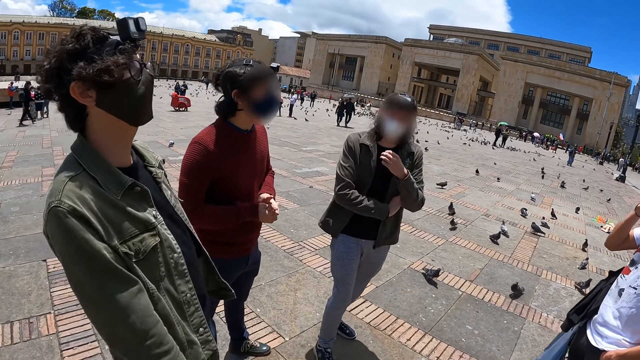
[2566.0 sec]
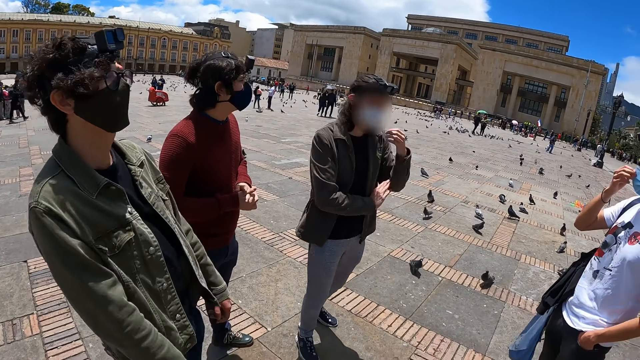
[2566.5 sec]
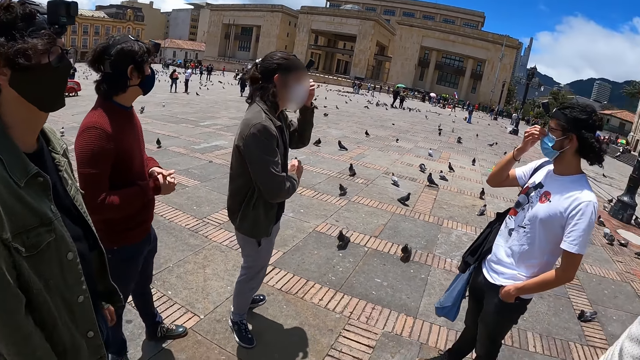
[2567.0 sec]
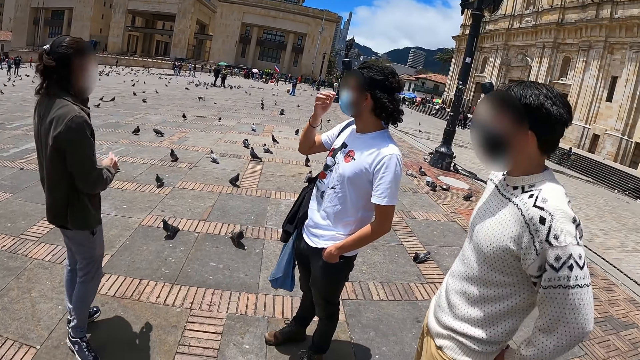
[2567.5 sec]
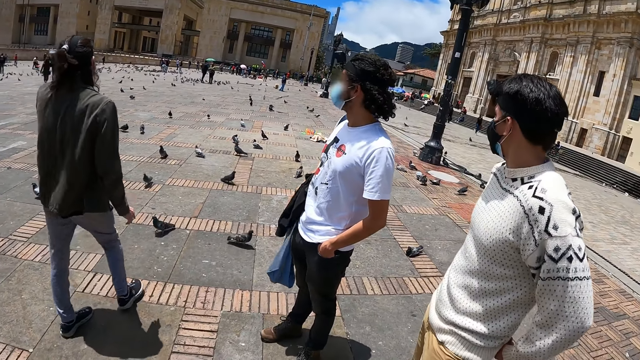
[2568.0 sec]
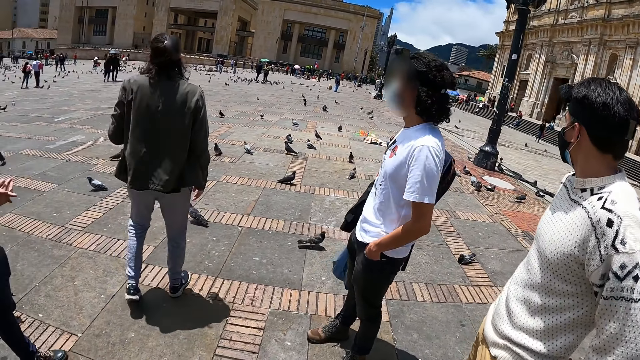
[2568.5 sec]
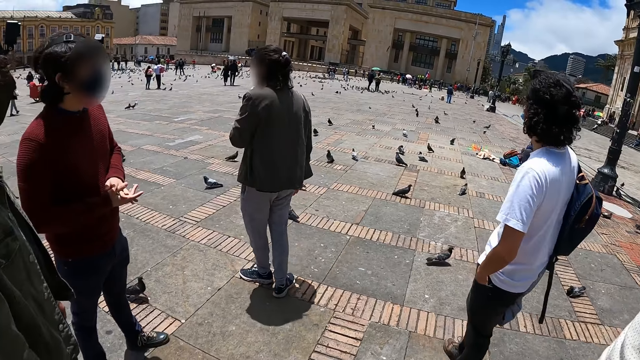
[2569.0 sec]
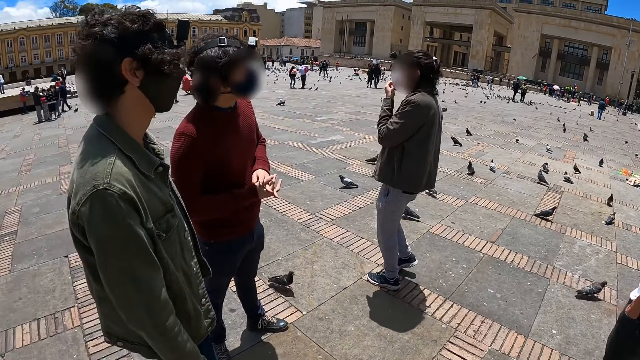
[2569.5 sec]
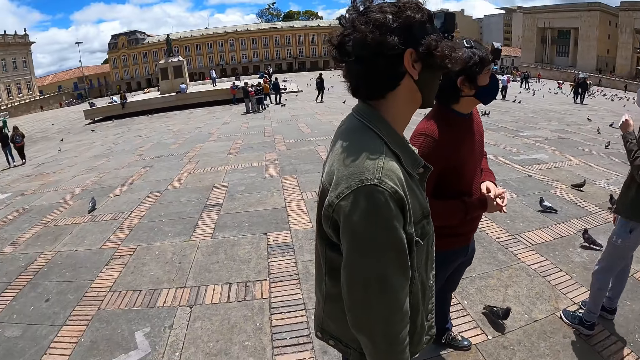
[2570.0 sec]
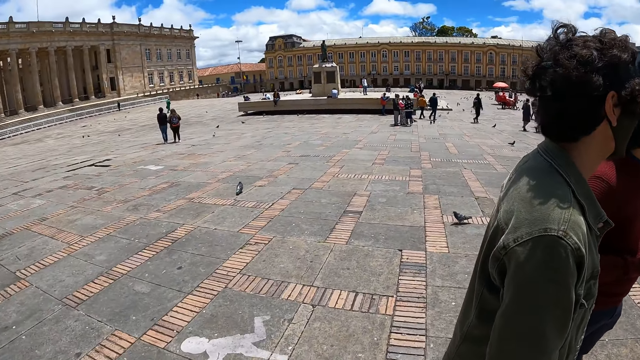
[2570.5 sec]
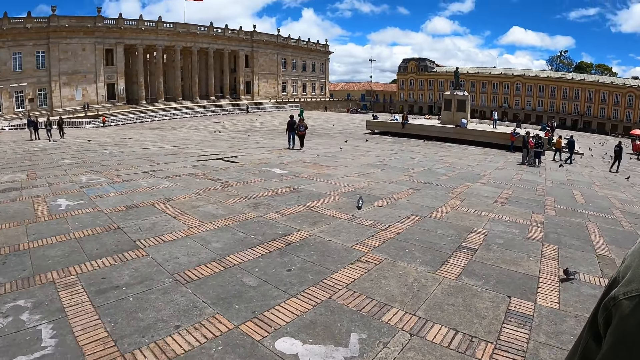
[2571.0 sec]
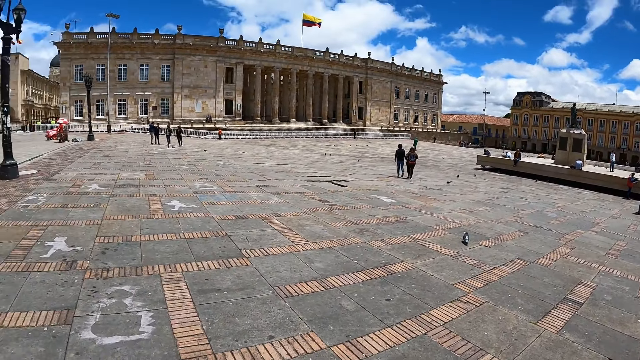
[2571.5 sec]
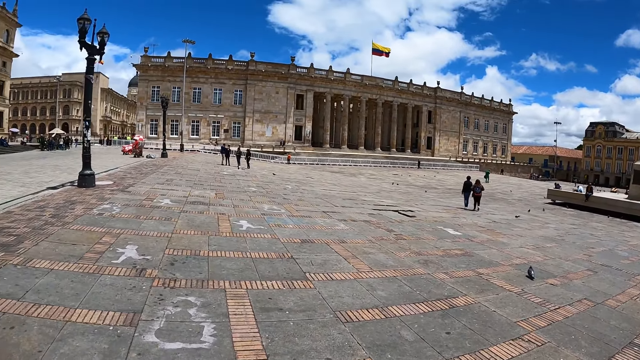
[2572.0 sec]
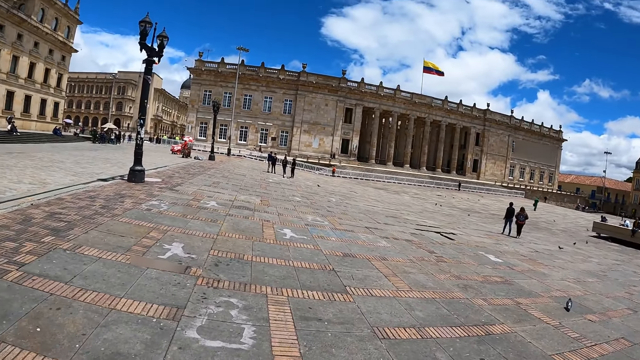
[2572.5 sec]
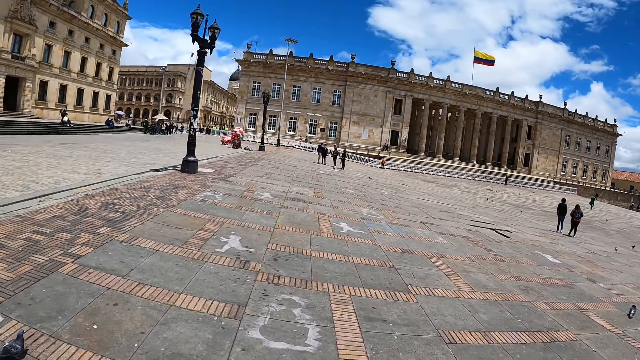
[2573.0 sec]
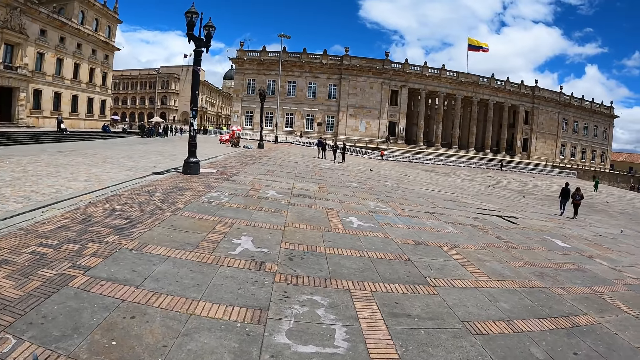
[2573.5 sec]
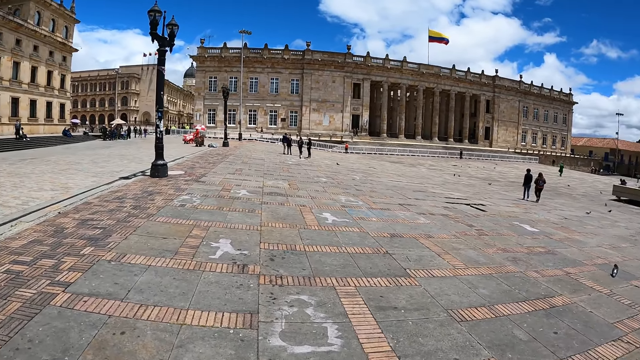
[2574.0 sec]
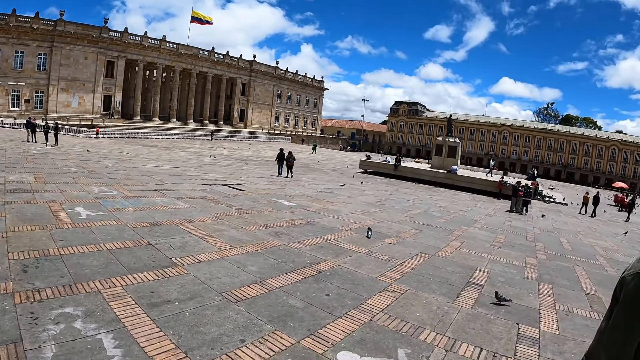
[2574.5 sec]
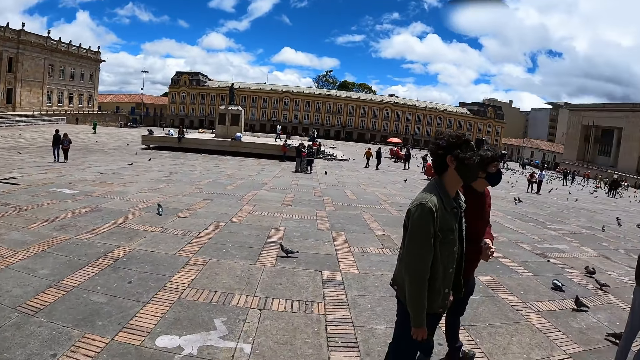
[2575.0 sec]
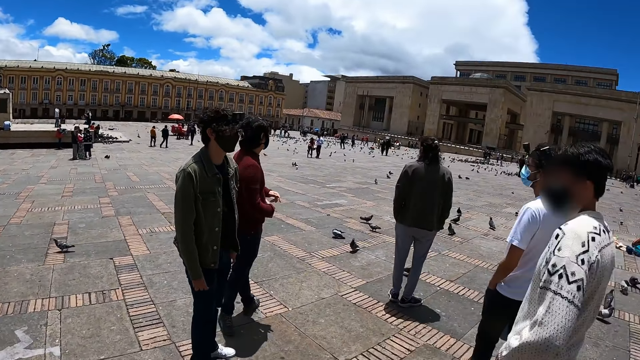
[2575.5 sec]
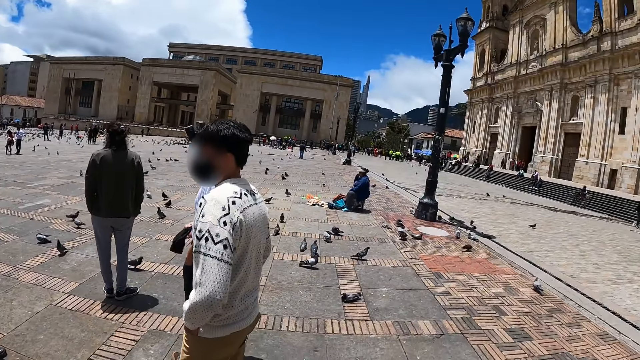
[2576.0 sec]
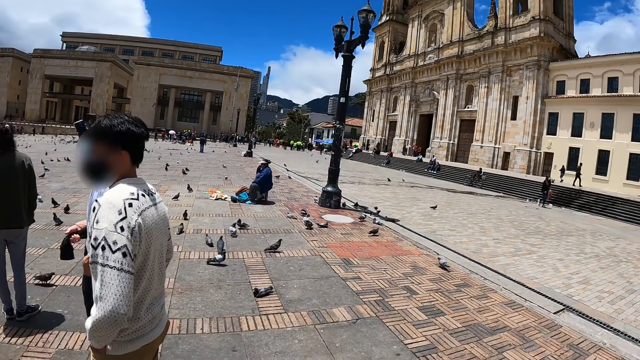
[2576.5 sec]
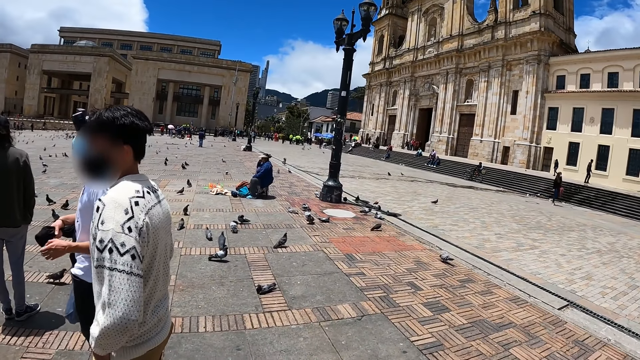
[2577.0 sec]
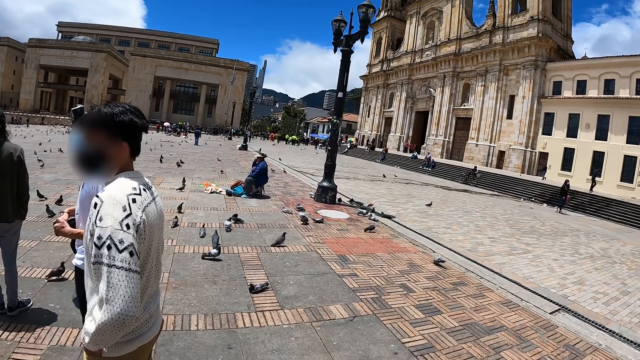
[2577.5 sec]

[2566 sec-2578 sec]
The men look around.

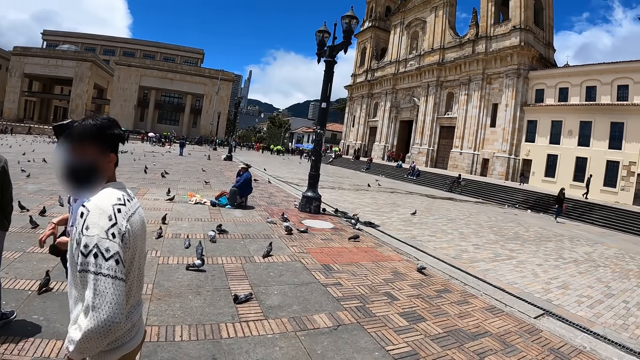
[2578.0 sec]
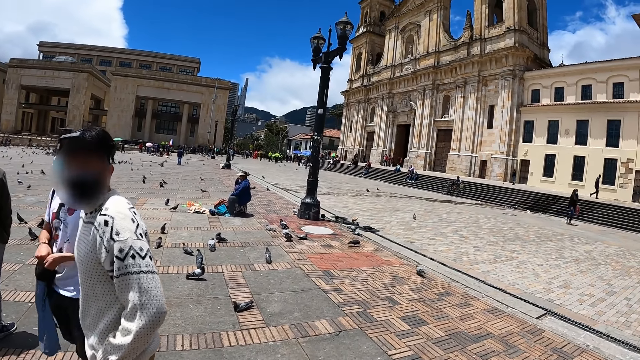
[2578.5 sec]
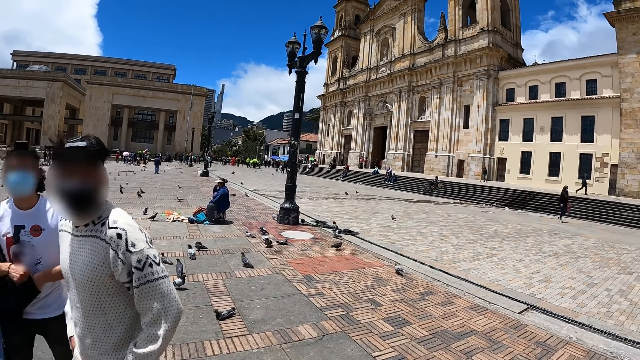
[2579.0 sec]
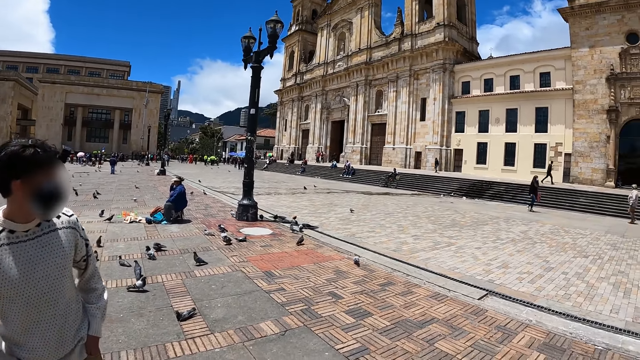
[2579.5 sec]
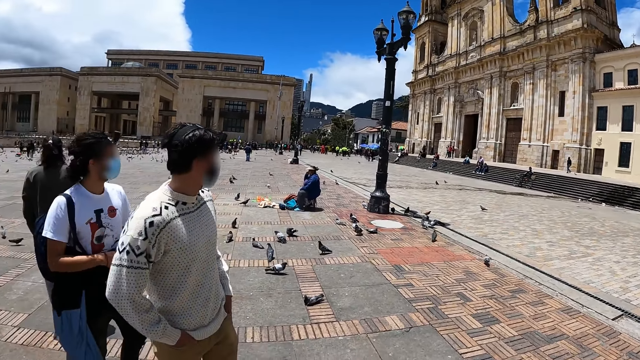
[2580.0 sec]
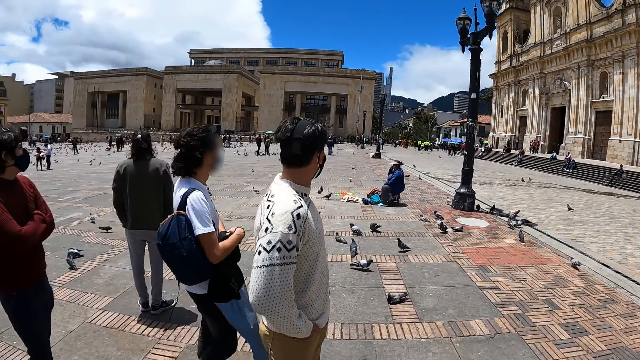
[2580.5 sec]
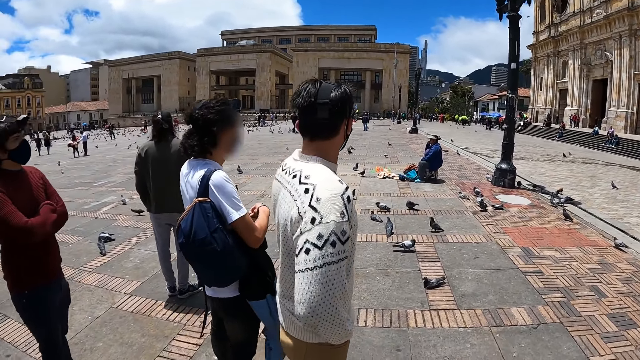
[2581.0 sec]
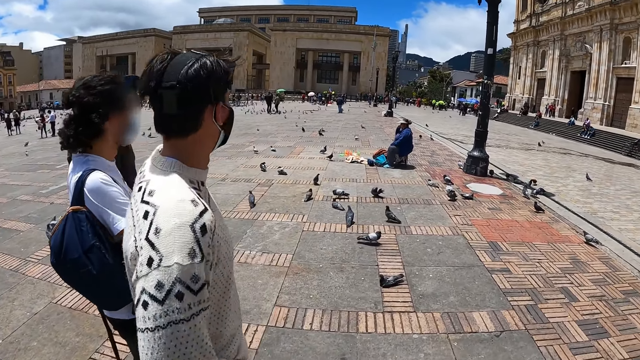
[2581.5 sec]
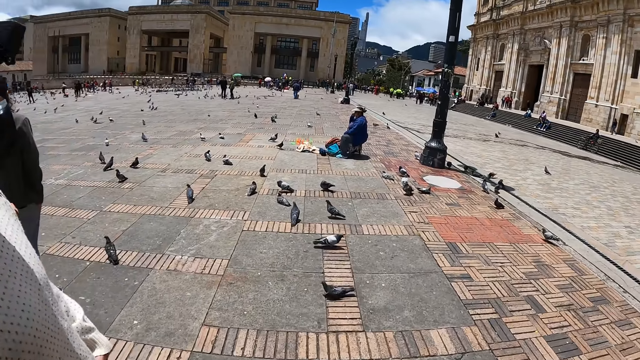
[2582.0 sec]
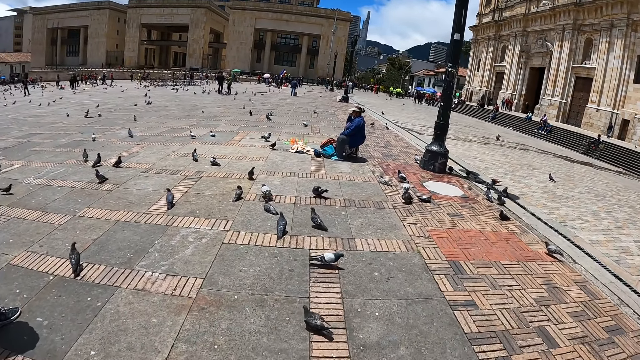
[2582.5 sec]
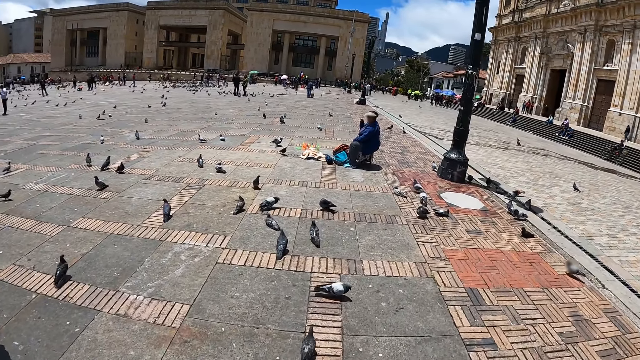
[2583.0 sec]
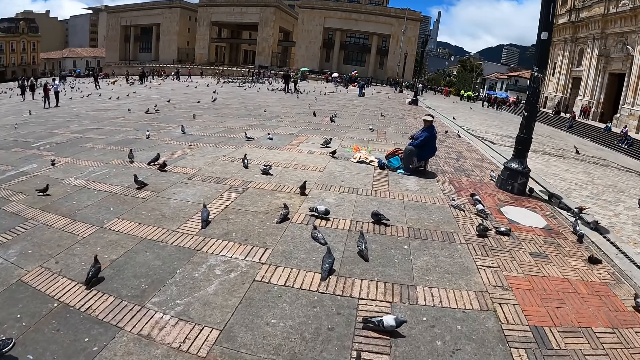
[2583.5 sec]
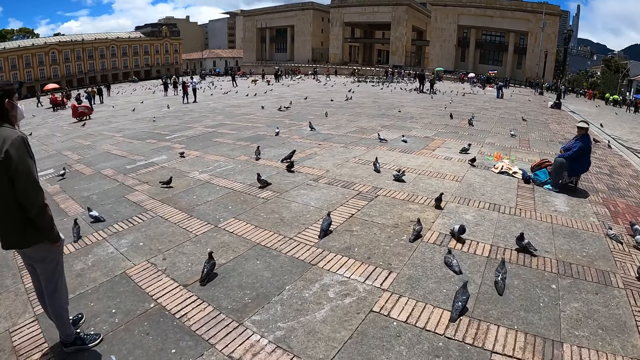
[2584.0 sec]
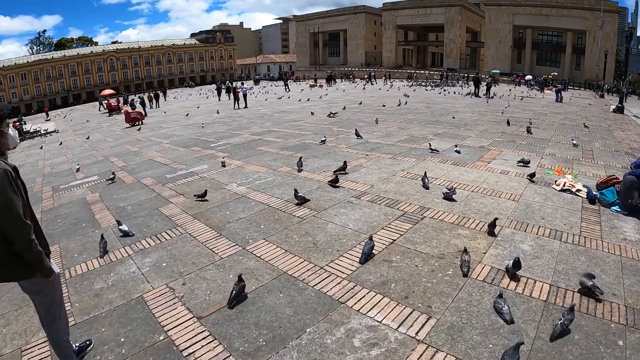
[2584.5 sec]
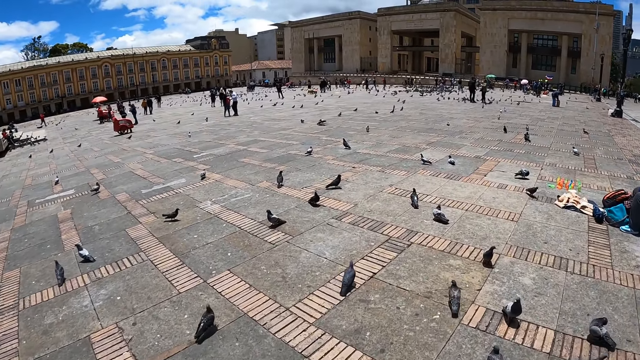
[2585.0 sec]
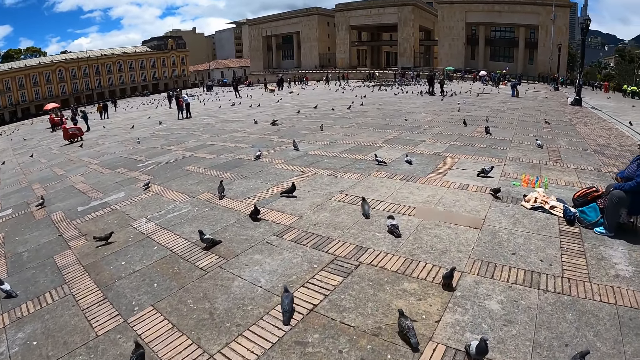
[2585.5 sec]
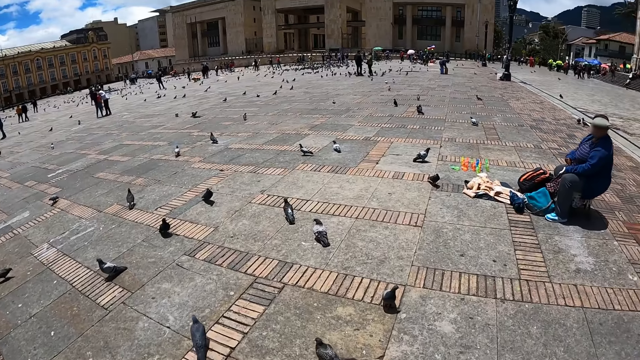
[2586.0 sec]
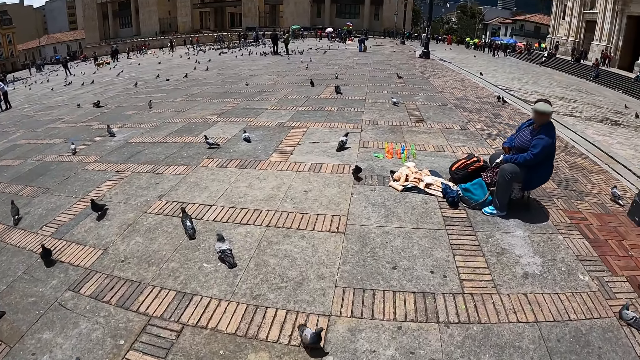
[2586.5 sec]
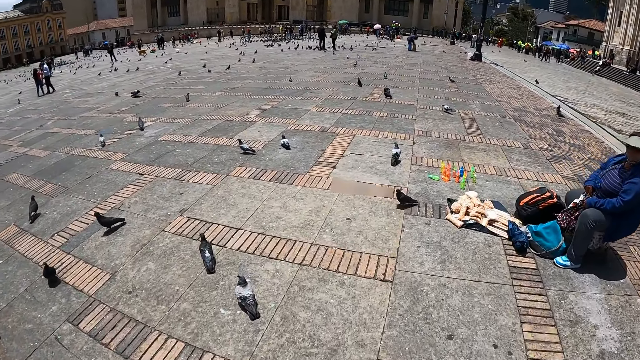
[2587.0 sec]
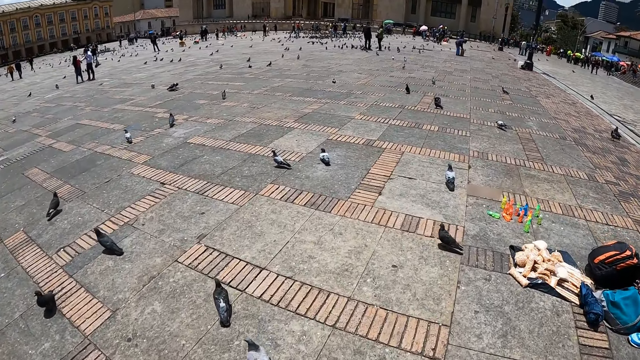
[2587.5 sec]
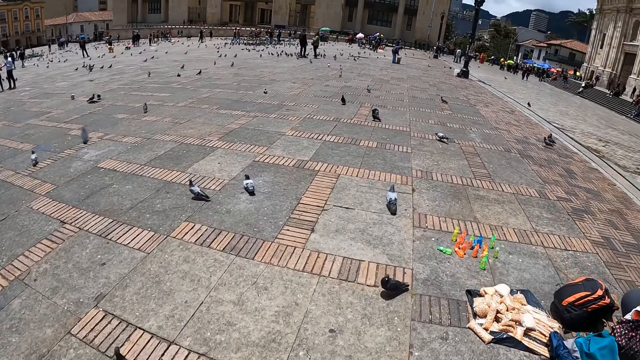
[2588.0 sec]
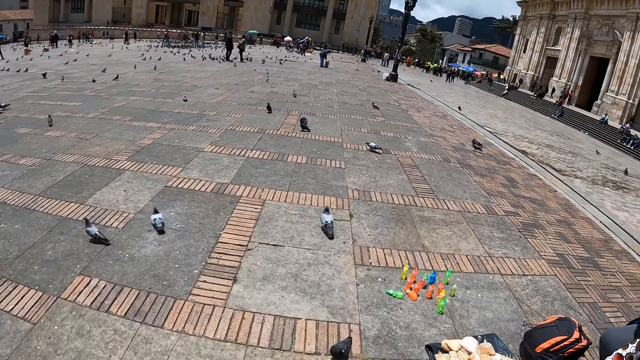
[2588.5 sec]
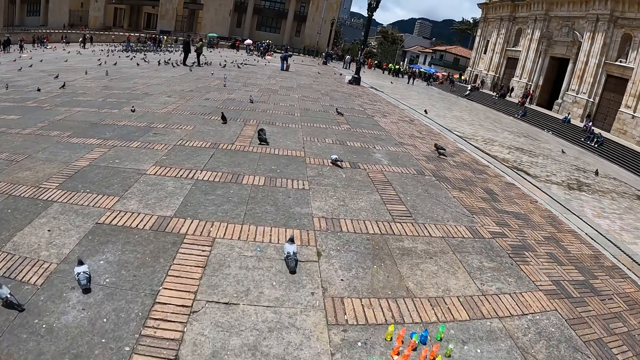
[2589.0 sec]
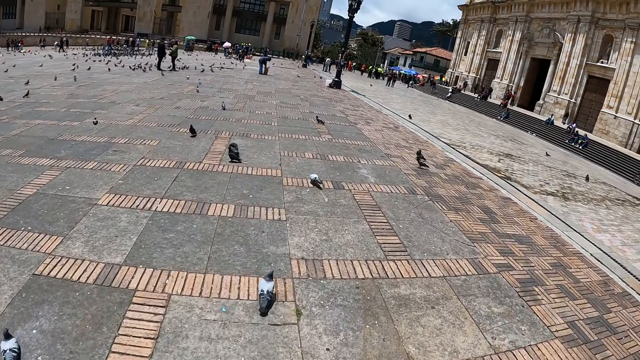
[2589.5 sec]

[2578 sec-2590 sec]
The camera wearer walks around the pavement.
